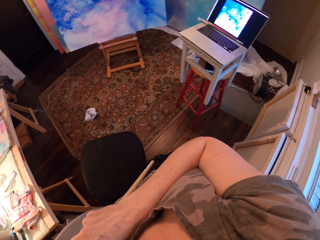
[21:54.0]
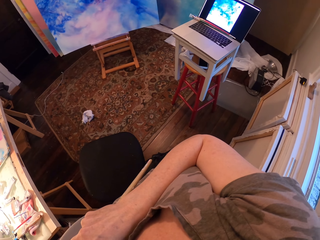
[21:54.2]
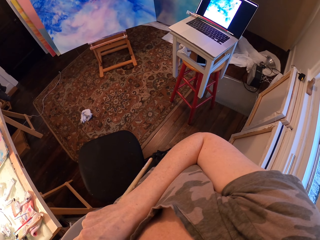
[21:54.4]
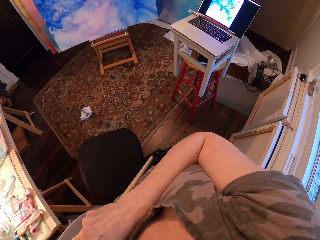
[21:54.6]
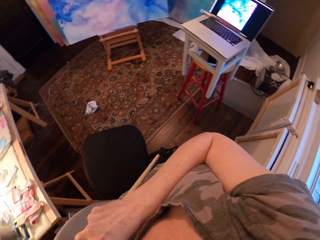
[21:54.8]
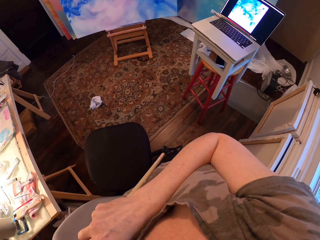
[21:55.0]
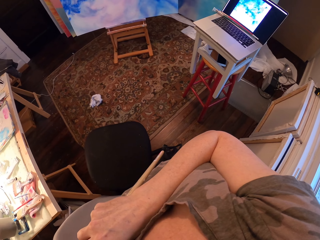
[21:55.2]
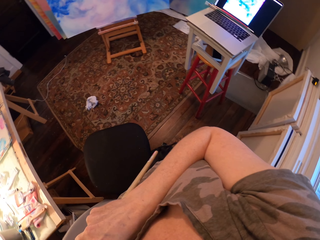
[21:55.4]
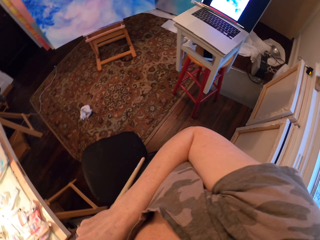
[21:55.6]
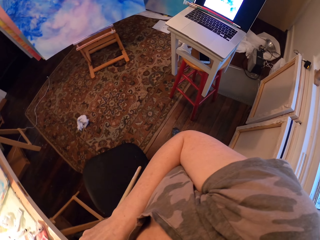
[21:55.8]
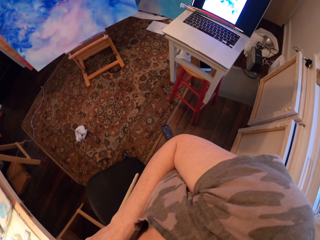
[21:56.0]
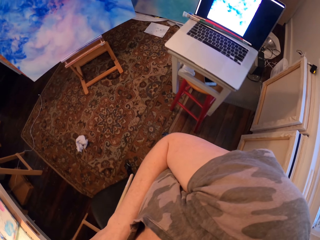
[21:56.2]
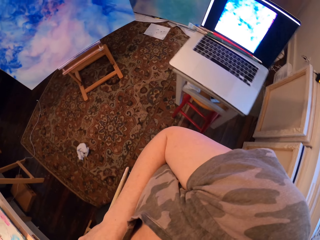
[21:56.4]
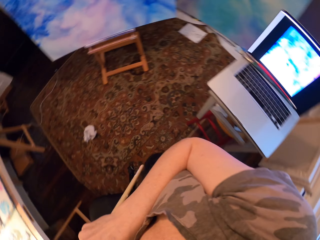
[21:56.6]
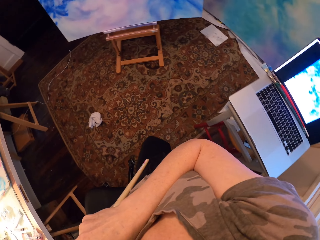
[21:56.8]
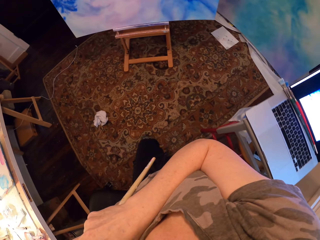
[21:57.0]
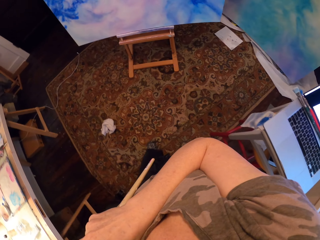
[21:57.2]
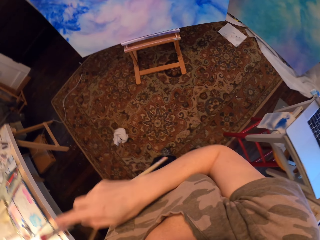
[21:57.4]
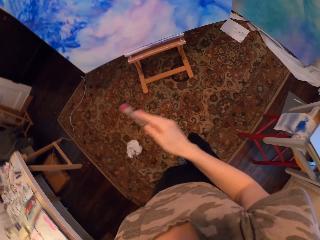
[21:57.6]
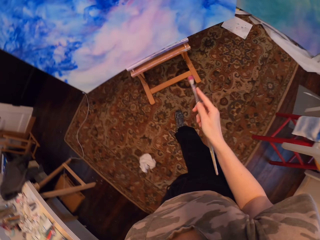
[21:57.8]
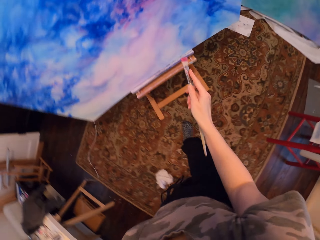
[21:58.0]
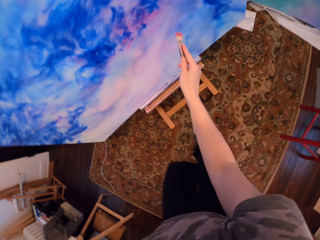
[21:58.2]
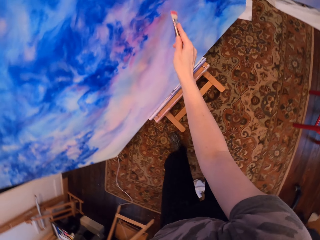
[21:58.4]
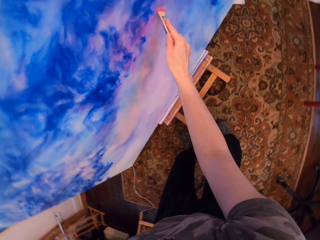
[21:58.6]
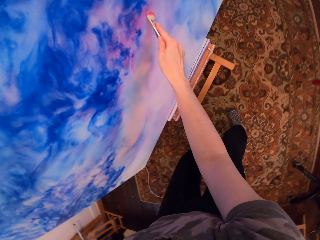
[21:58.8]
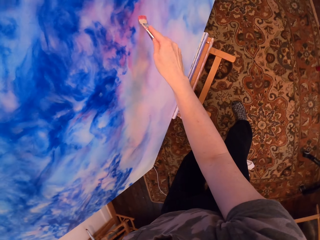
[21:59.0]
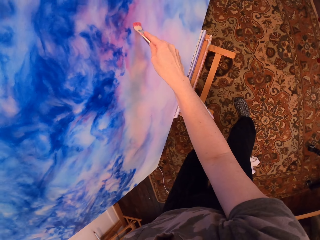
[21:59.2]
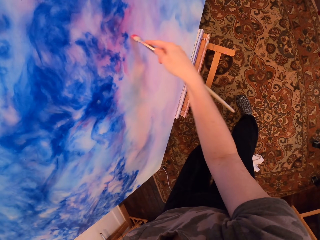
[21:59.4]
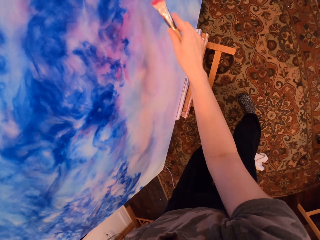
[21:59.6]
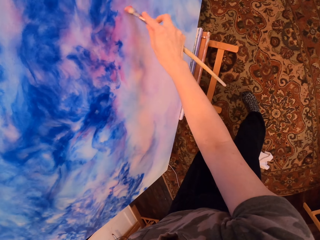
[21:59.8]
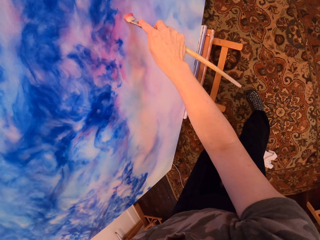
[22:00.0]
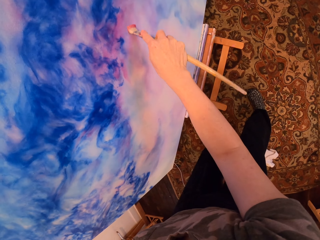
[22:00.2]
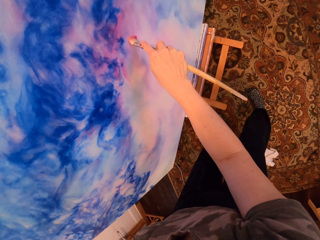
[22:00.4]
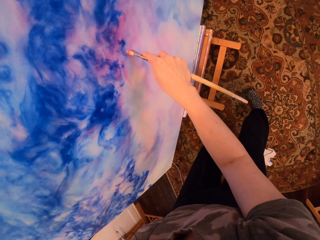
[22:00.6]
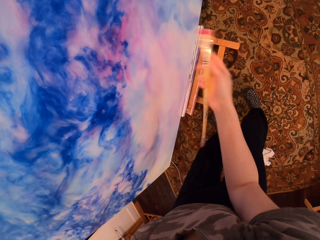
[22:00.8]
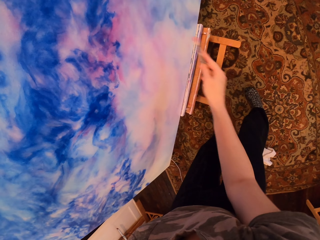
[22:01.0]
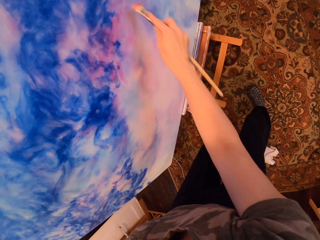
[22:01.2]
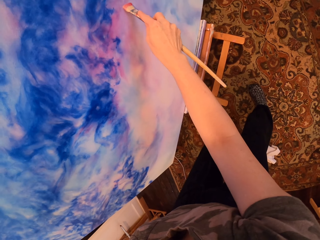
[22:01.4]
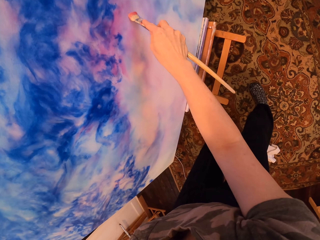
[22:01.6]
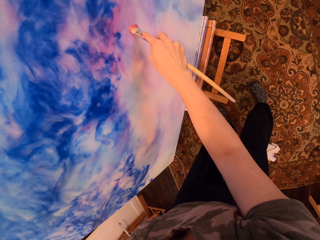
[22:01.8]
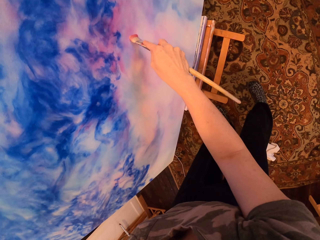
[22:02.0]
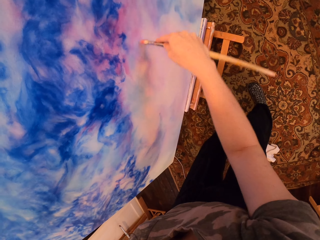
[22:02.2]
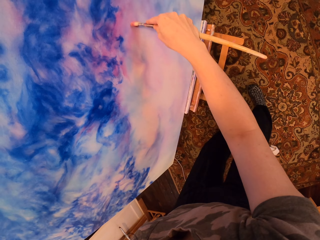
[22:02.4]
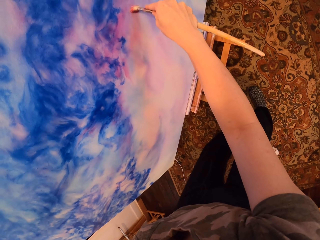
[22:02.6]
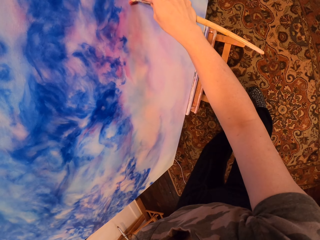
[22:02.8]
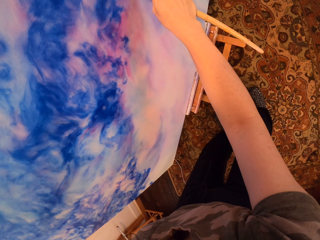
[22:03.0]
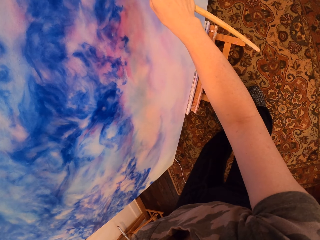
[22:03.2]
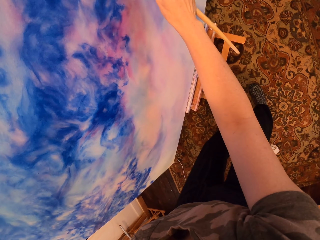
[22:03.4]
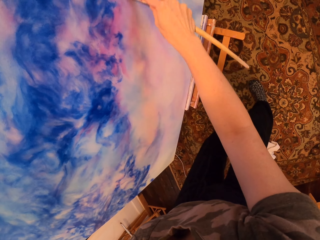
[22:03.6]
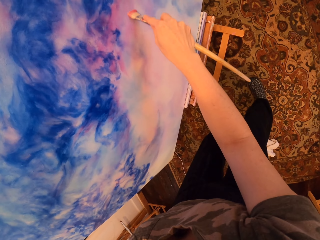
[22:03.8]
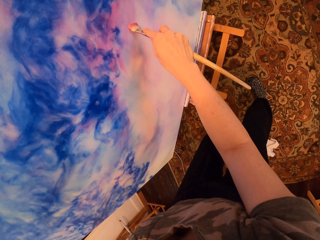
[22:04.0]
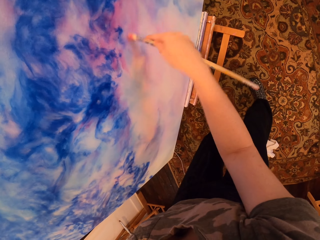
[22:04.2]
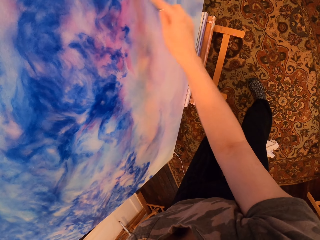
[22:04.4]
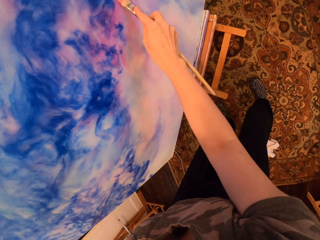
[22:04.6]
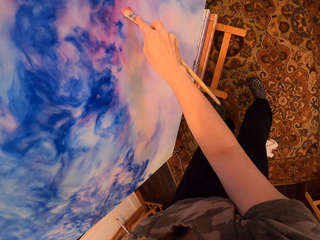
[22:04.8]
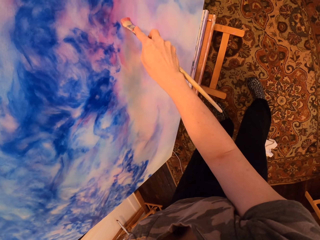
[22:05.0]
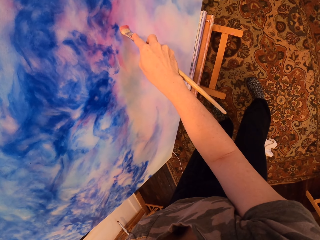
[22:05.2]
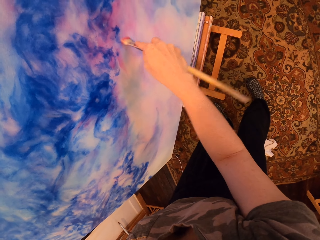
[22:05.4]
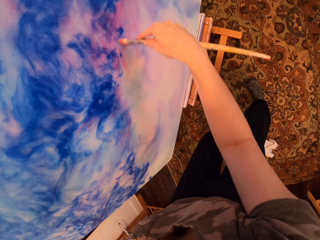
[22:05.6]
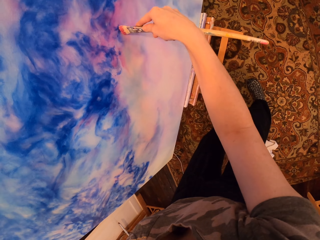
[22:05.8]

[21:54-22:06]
The camera wearer paints the painting with the brush.

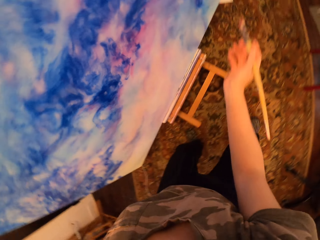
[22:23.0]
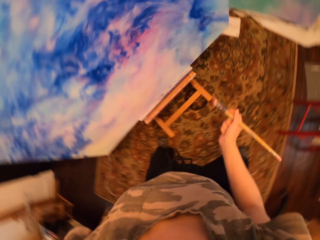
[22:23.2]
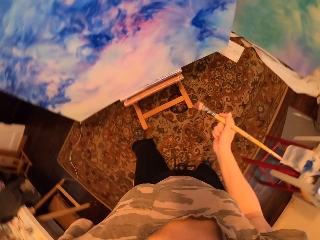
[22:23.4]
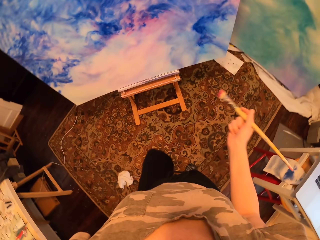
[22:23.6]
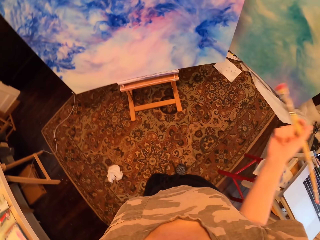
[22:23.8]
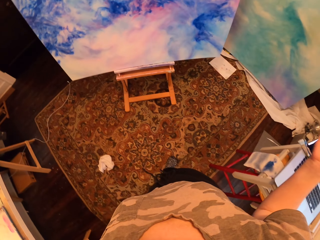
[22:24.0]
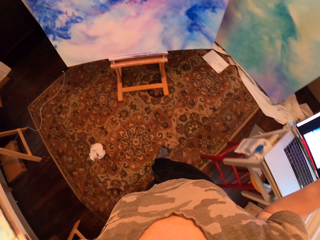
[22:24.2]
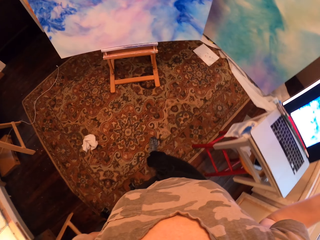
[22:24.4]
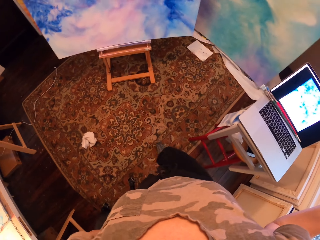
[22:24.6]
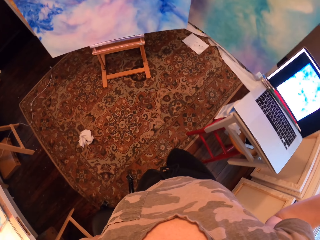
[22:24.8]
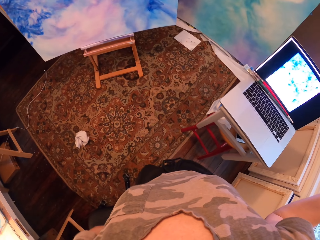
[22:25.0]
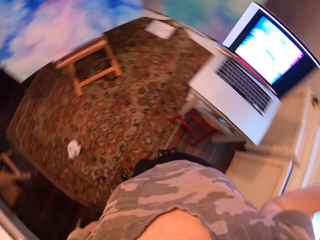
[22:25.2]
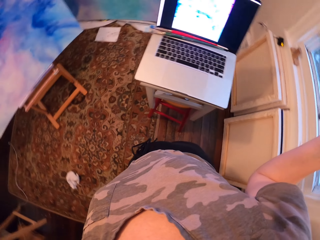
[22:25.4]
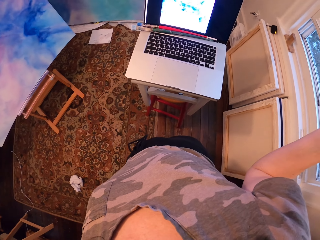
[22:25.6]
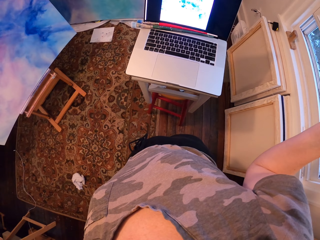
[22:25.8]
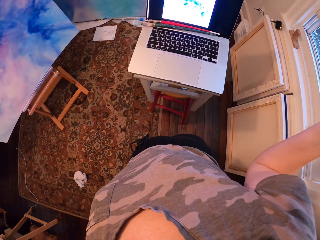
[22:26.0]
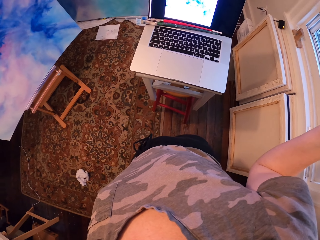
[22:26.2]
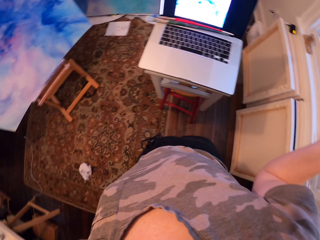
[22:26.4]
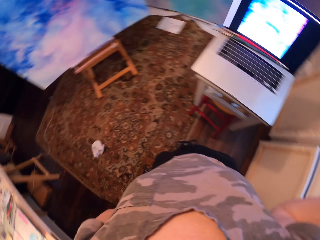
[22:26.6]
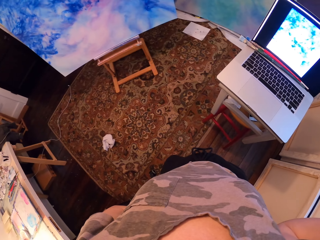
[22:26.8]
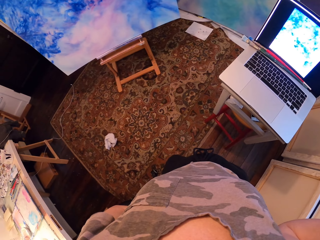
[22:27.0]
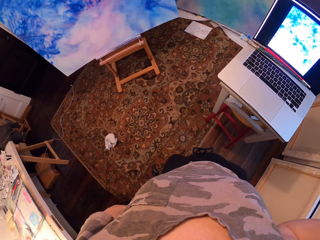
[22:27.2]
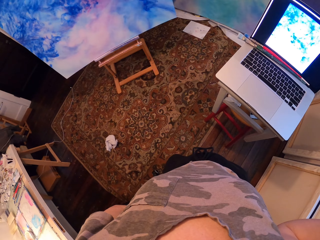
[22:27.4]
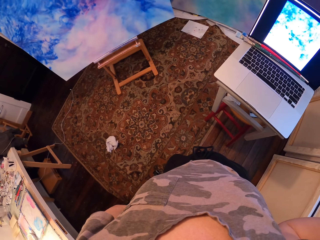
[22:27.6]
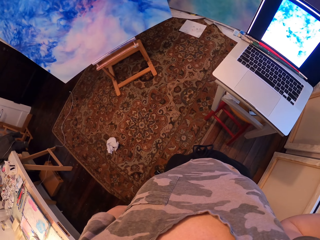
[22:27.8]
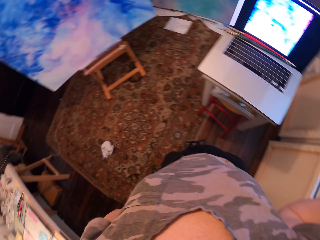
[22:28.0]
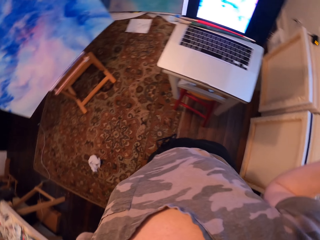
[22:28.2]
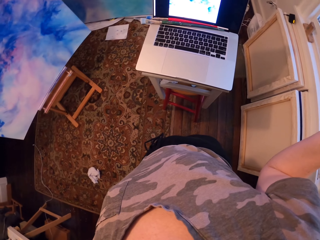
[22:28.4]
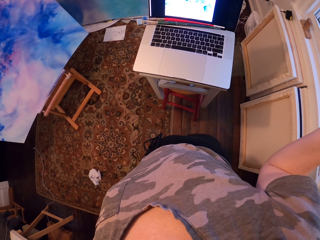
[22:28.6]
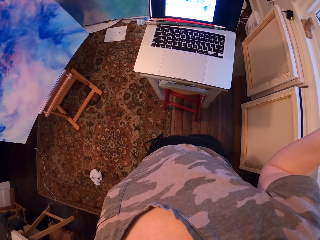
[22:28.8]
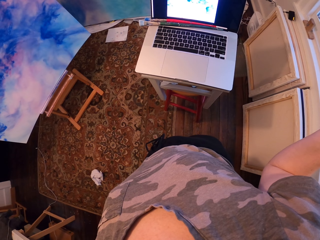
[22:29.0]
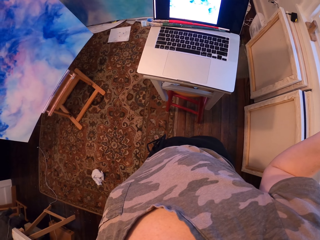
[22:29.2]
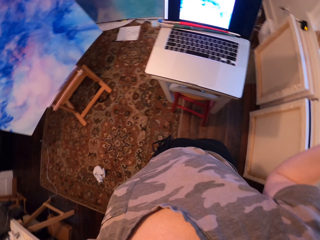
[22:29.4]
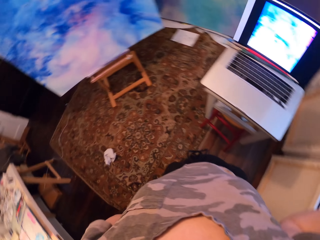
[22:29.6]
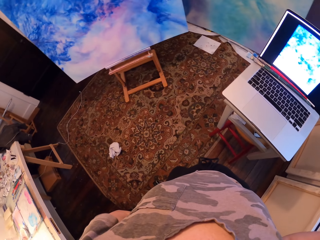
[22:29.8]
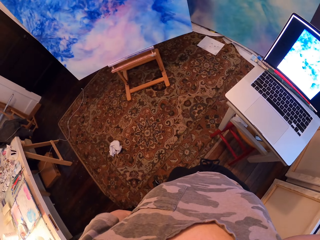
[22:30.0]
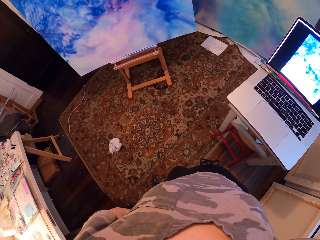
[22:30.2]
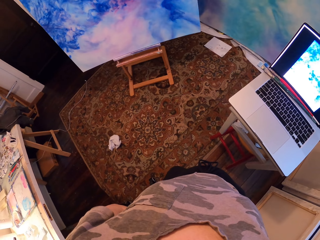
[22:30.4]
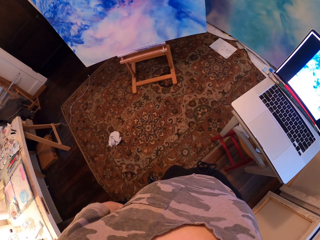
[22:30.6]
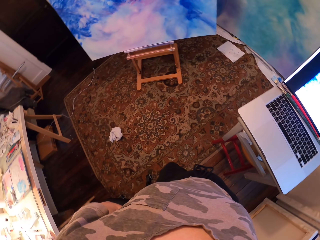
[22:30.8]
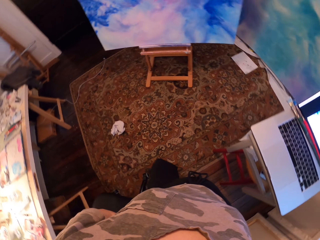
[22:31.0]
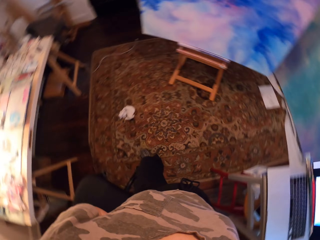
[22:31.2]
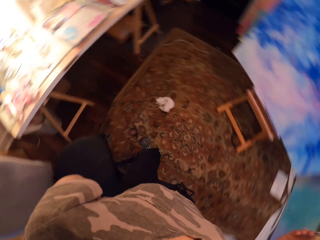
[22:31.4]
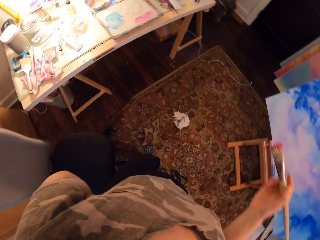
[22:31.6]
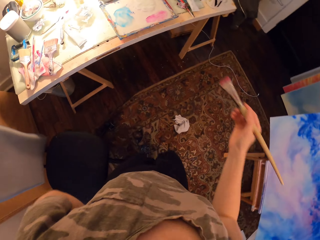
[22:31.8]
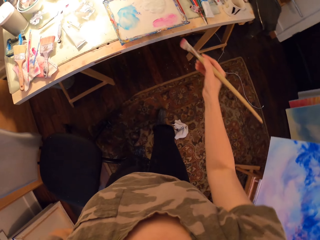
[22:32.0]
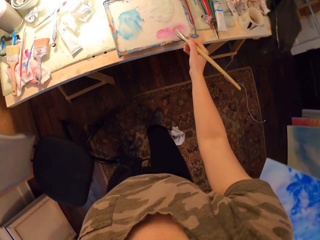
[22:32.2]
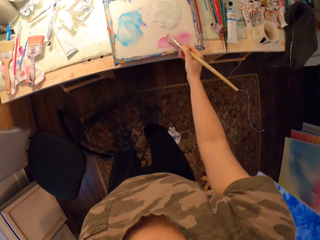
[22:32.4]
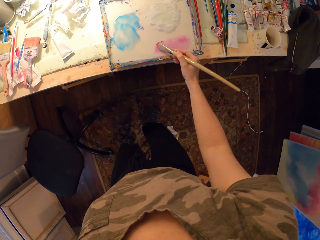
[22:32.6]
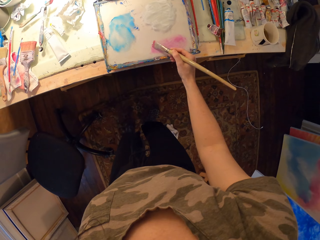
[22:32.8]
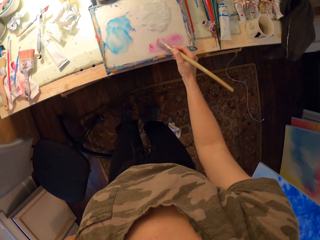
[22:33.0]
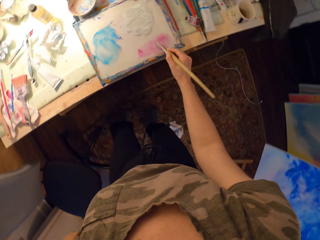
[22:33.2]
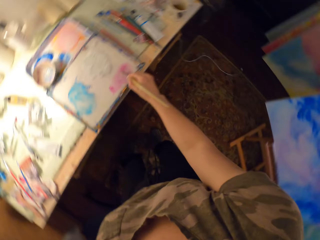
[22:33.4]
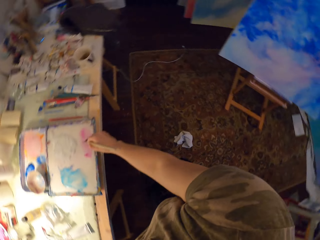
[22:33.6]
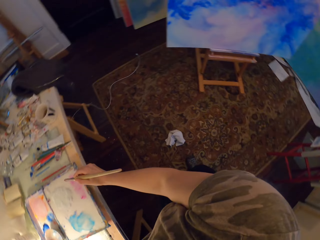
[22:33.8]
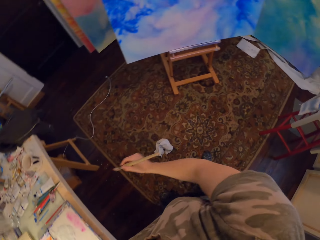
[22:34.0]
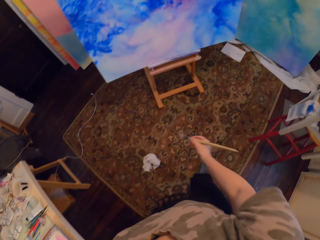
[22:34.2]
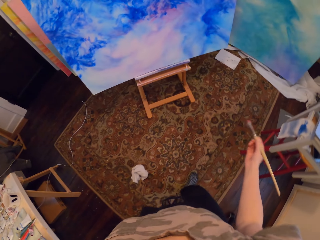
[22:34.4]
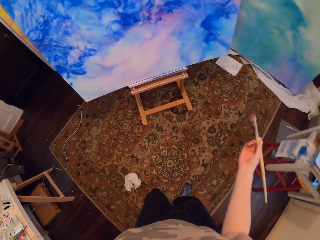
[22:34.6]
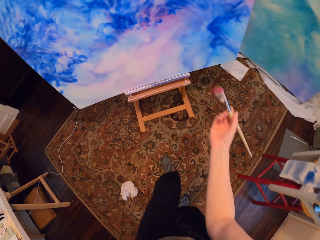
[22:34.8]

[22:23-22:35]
The camera wearer stands. They stare at the laptop. They rub the brush on the paint.
